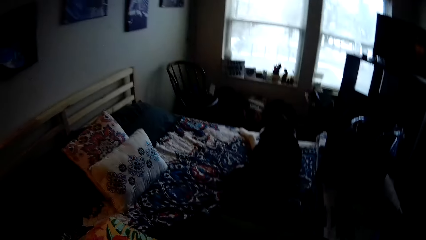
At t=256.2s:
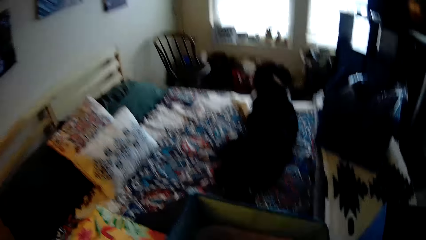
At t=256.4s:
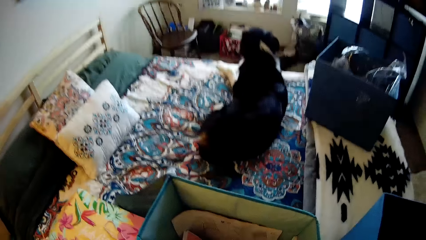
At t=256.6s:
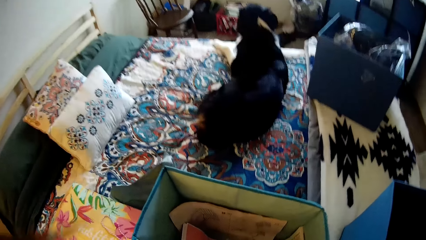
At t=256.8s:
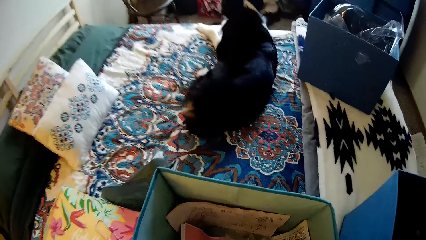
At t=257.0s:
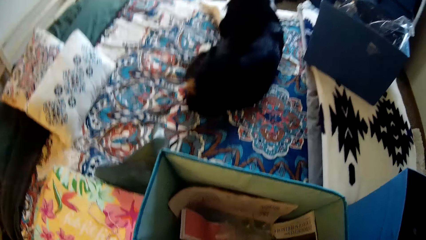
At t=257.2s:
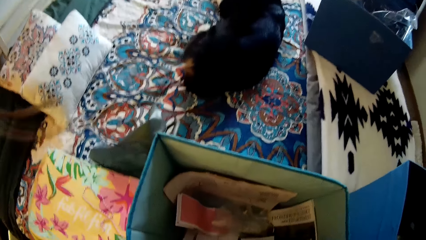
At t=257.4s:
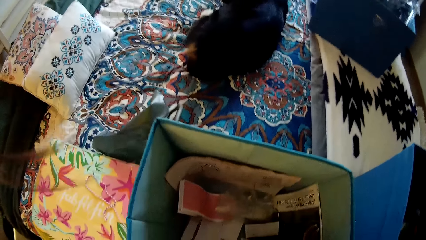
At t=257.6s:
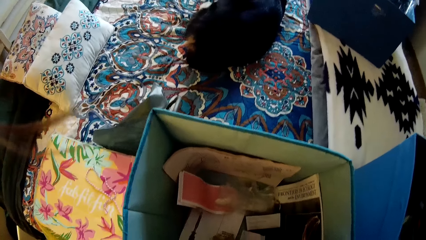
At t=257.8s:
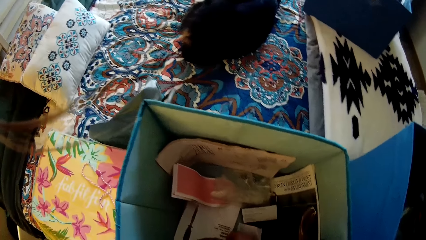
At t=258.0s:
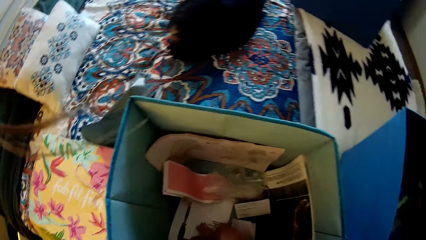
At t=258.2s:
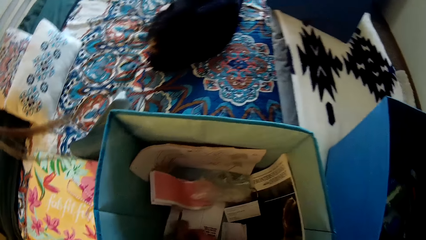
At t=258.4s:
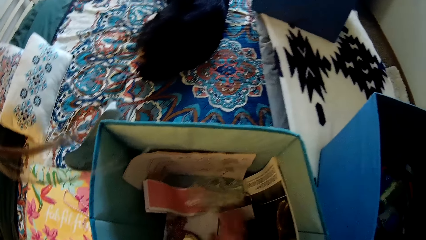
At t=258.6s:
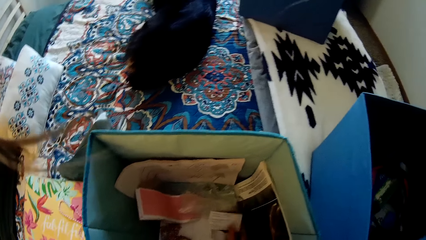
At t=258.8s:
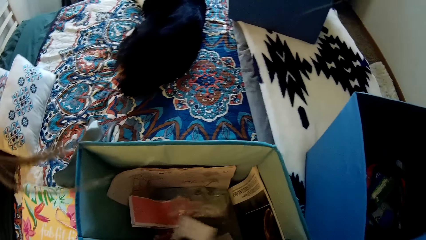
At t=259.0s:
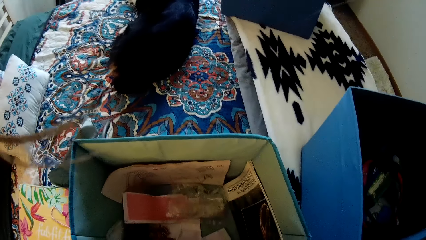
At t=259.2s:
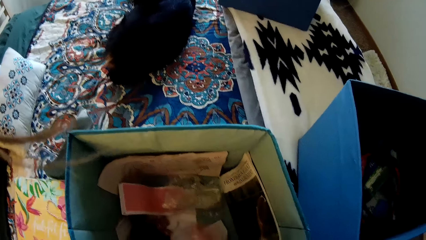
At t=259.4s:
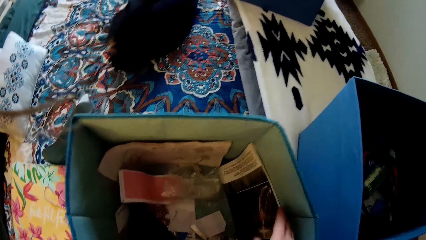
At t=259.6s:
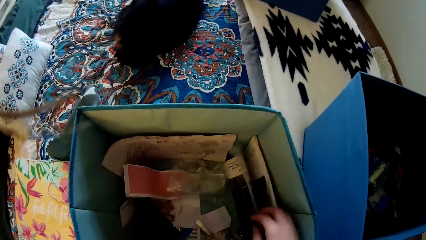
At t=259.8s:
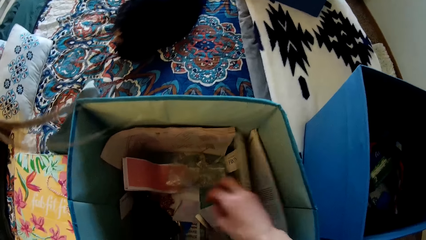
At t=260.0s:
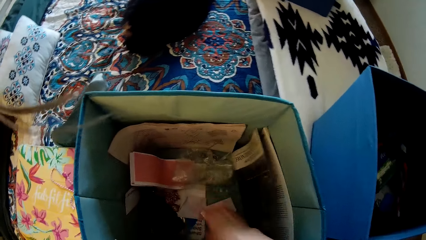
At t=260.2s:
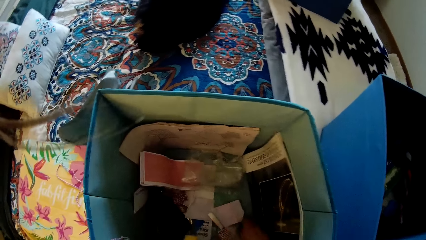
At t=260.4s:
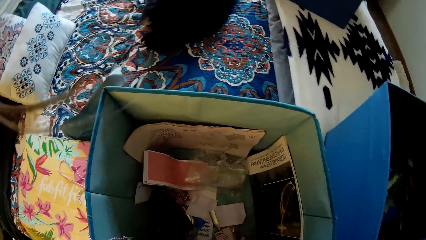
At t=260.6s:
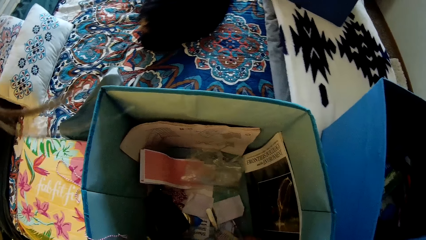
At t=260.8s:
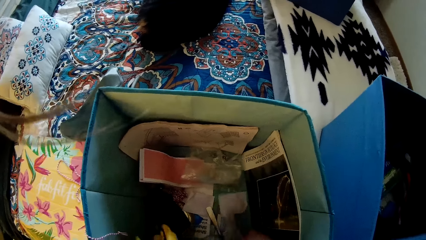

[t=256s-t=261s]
The camera wearer searches through the books in the bag with his right hand.

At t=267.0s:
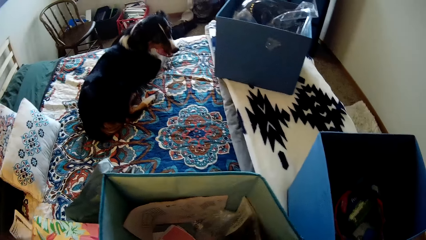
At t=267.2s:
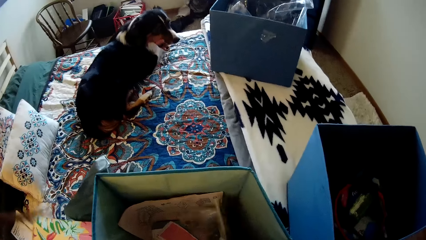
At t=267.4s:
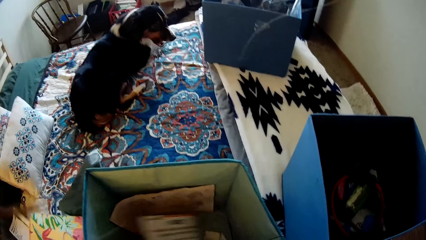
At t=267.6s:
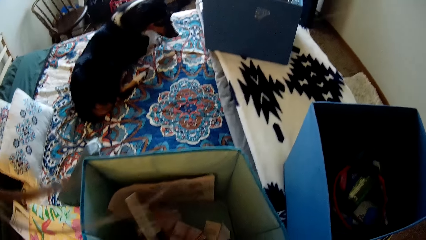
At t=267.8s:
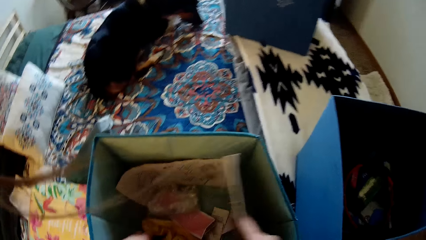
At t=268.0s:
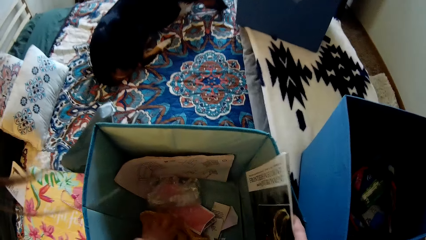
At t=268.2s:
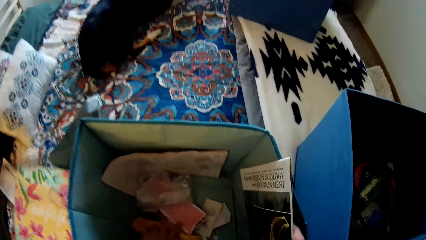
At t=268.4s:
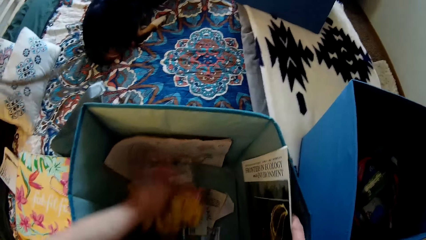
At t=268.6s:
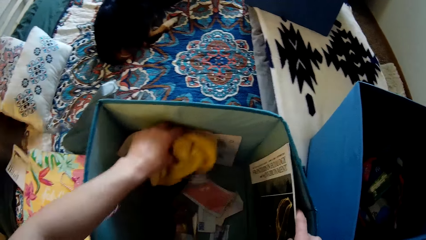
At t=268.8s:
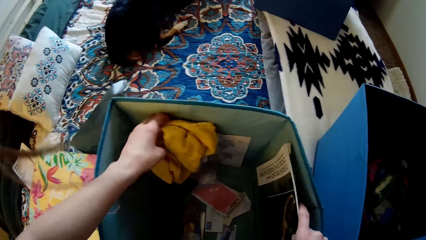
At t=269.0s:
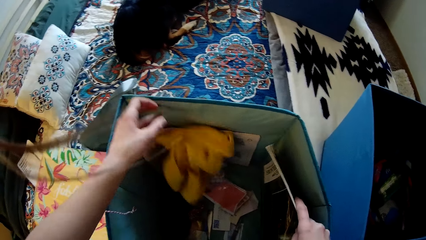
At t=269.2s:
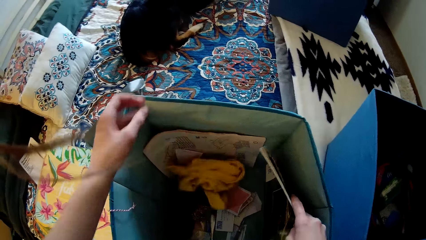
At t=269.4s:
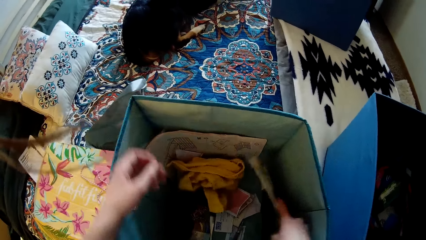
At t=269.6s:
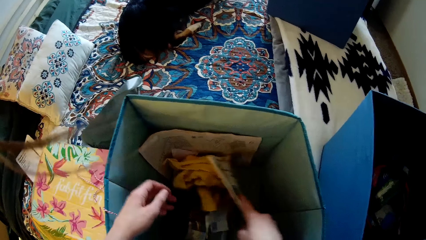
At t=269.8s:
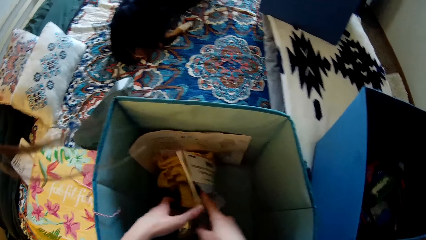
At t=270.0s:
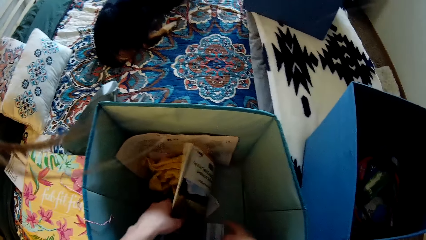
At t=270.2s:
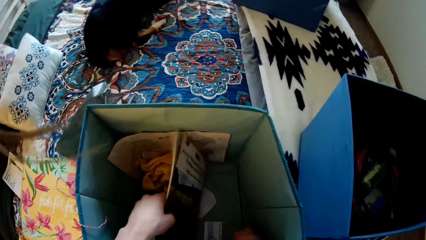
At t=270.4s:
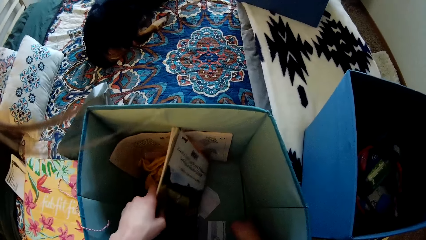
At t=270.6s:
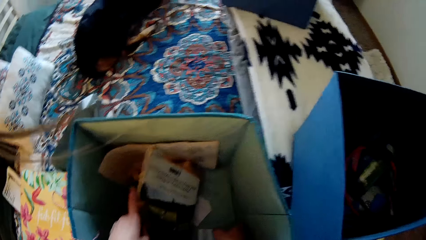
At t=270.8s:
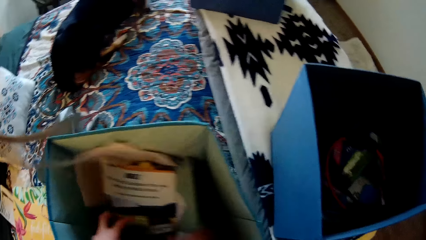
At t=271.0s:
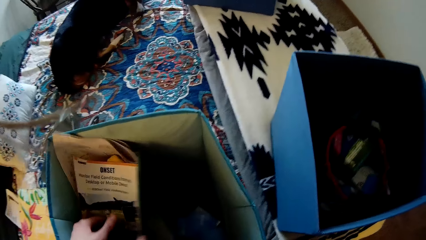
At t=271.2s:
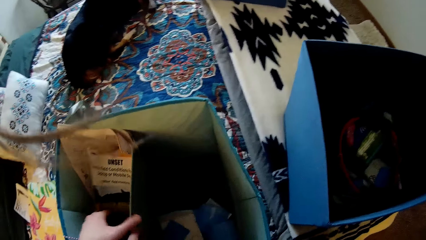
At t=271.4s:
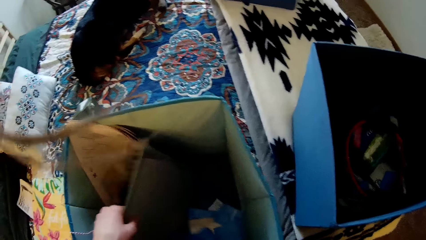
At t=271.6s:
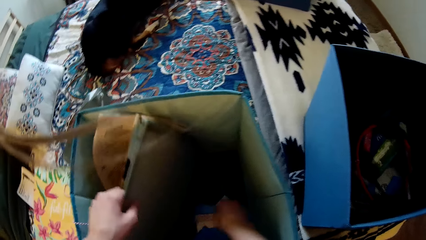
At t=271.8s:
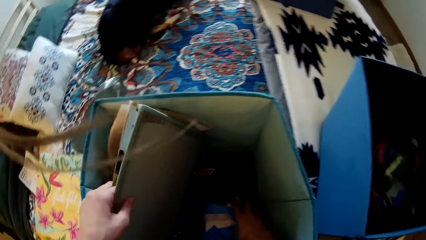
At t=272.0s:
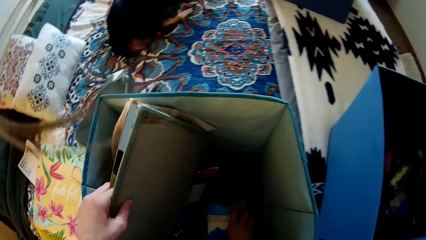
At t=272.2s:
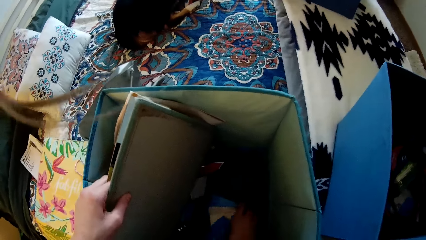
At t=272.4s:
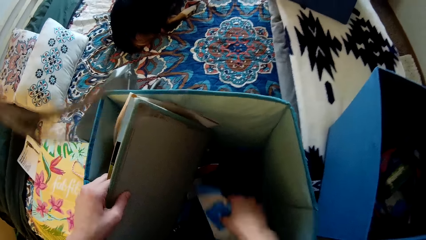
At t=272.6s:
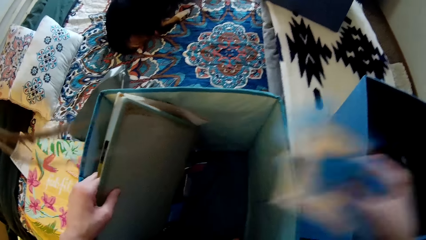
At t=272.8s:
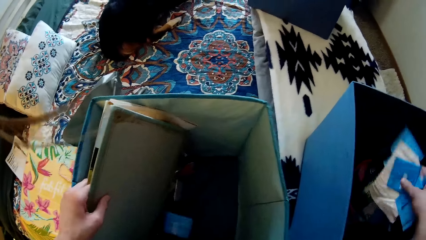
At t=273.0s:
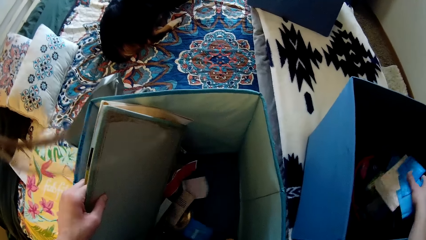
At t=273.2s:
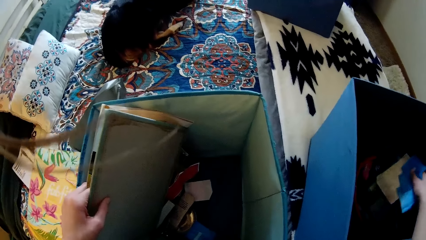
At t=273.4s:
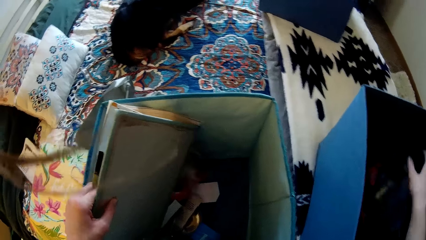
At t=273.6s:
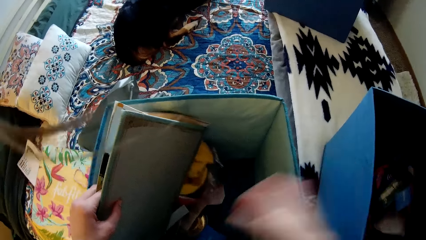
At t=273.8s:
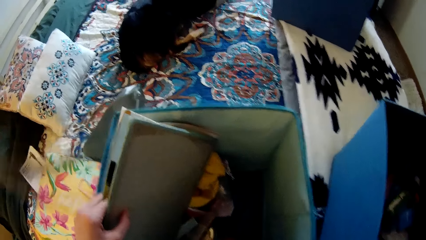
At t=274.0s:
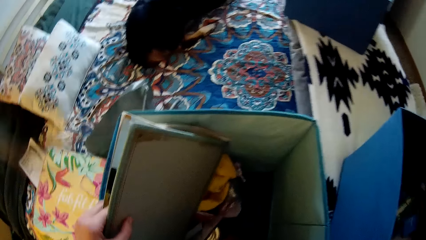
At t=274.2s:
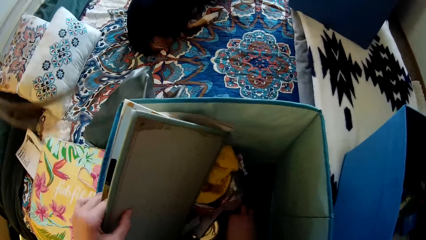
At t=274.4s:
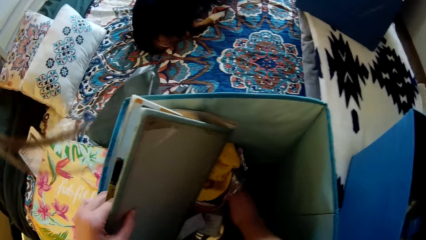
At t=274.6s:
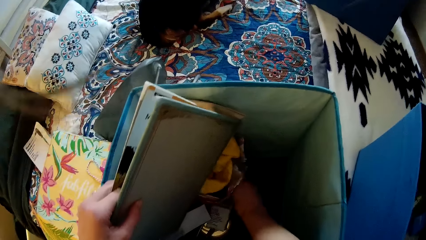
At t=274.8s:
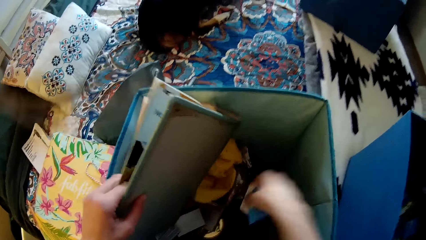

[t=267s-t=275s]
The camera wearer searches through the books in the bag with his right hand. He removes the book in the box. He picks up a magazine and a clipboard with both hands. He holds the magazine and the clipboard with his left hand. He picks up some polythene bags from the bag with his right hand. He throws the polythene packs in the drawer with his right hand.

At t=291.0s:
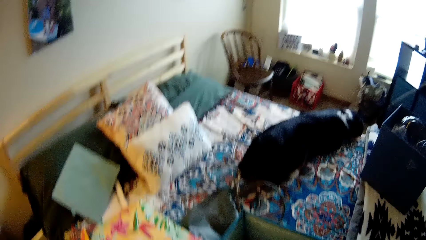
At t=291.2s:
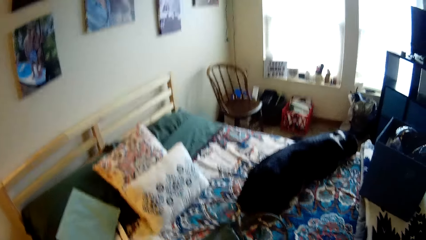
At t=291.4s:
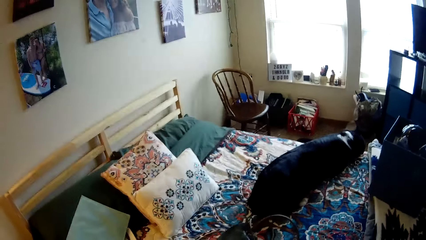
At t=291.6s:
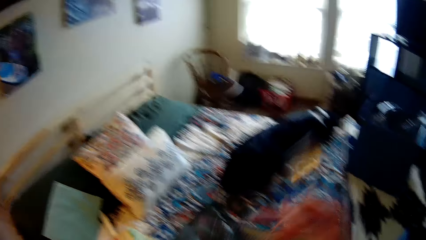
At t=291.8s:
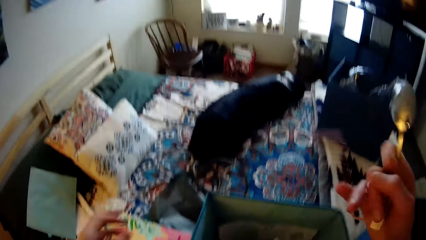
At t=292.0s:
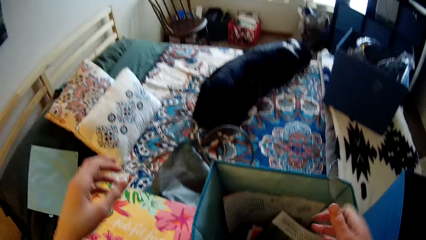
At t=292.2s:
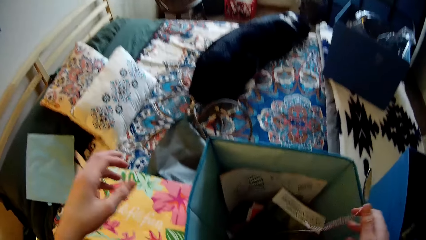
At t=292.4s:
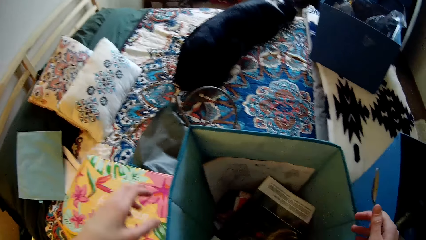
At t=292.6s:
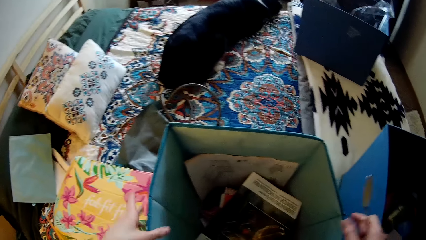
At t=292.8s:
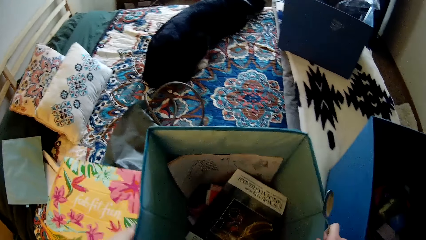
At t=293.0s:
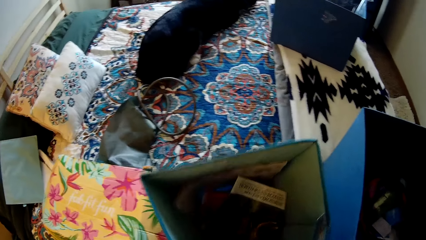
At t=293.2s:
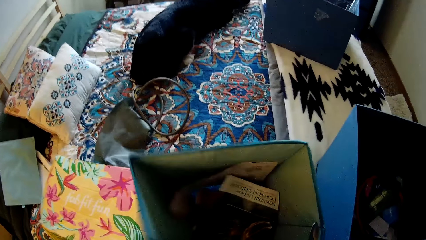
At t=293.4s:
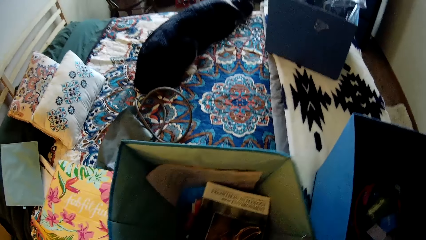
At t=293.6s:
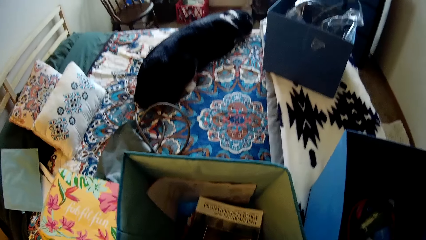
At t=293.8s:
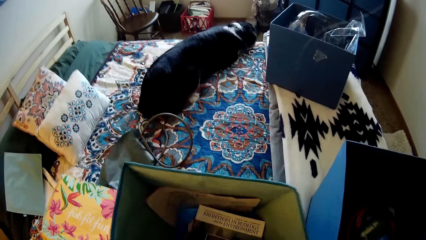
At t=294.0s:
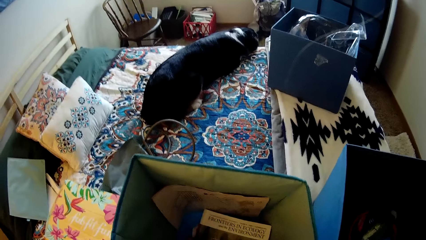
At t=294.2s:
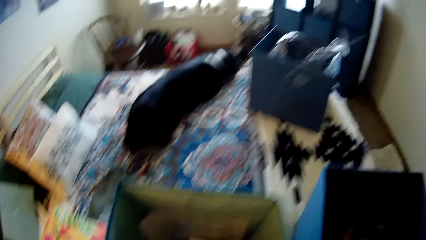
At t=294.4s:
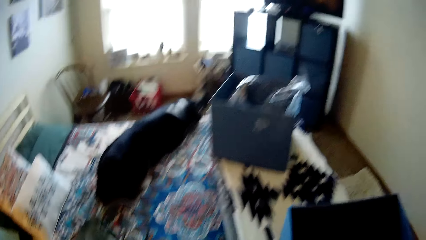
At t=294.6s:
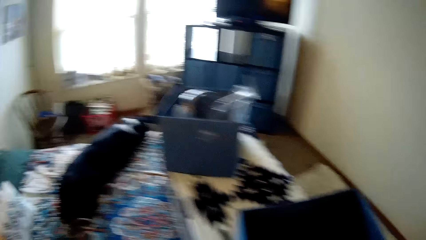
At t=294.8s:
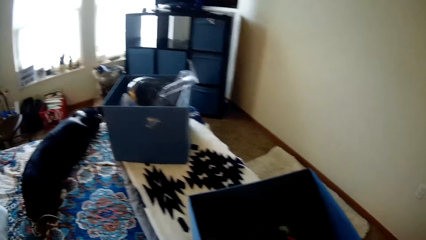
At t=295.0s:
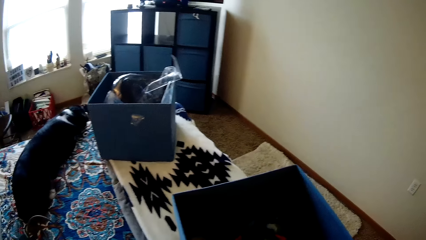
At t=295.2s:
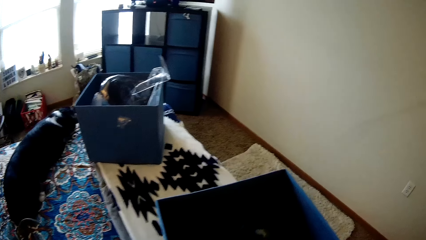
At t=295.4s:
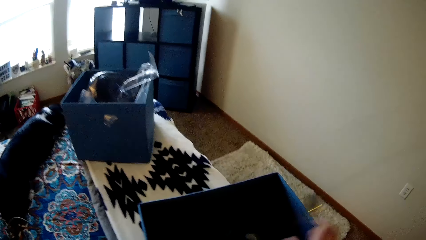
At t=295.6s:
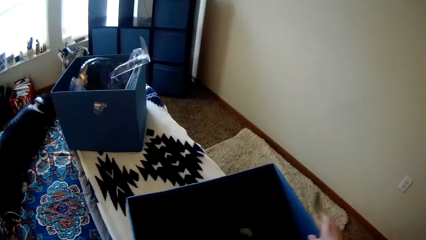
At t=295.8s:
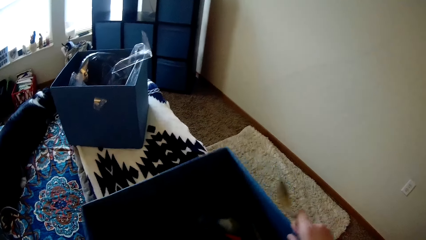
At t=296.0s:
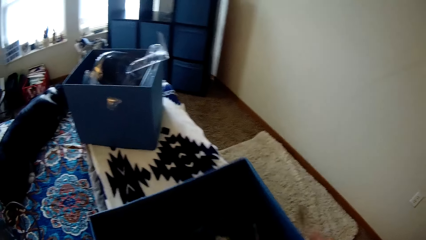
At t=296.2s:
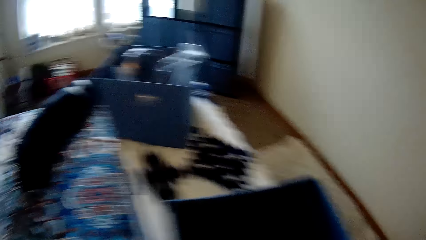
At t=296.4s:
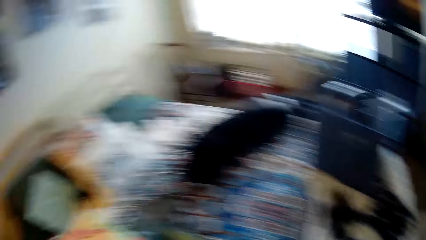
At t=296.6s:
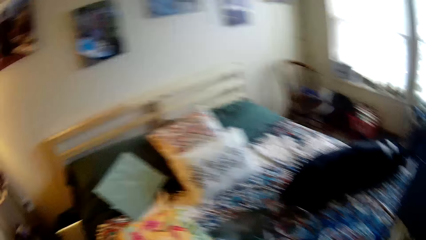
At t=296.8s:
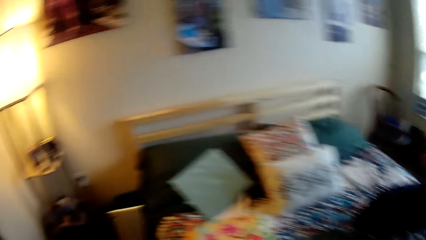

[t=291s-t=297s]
The camera wearer picks up the spoon on the bed. They touch the box. They touch the box on the table.
